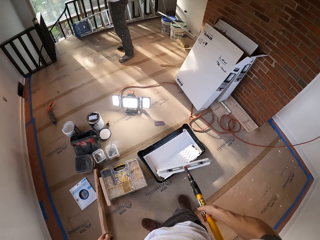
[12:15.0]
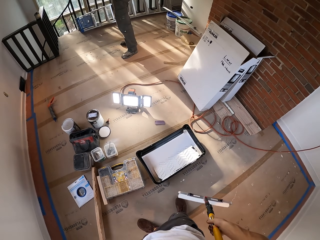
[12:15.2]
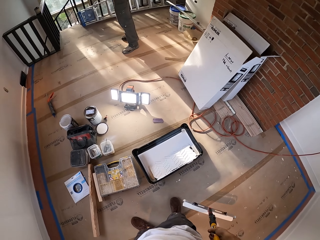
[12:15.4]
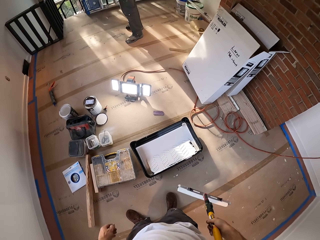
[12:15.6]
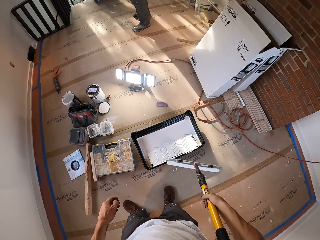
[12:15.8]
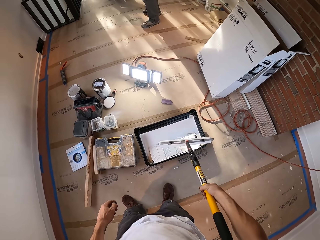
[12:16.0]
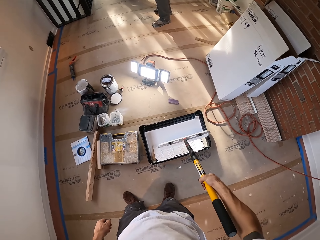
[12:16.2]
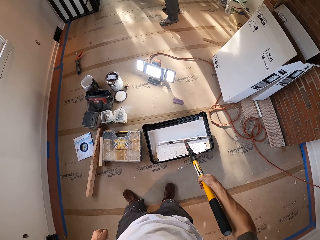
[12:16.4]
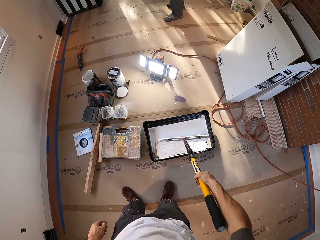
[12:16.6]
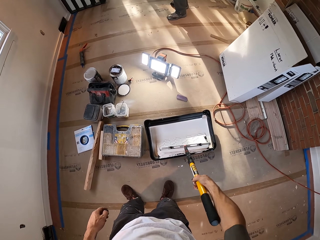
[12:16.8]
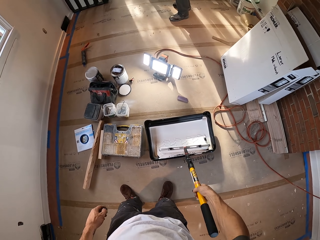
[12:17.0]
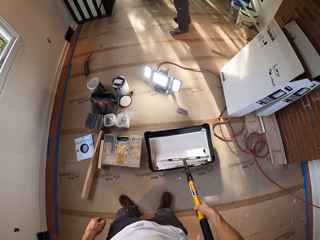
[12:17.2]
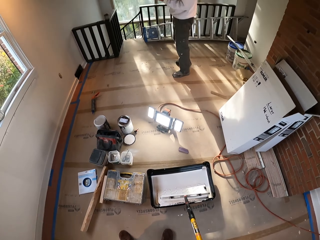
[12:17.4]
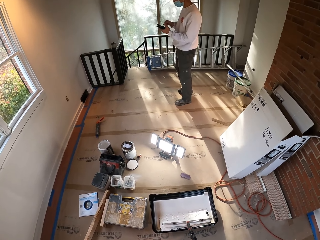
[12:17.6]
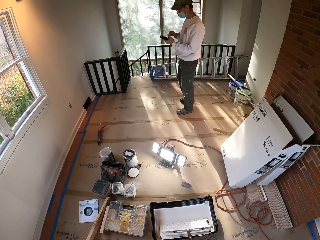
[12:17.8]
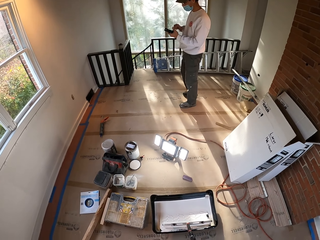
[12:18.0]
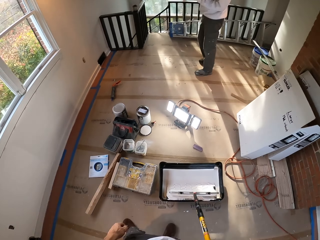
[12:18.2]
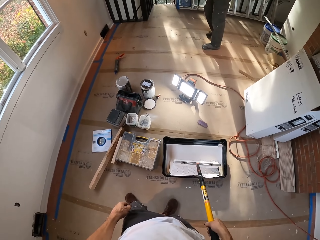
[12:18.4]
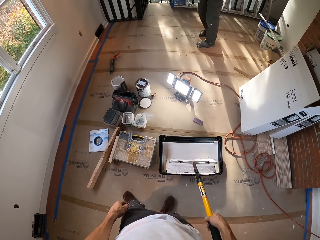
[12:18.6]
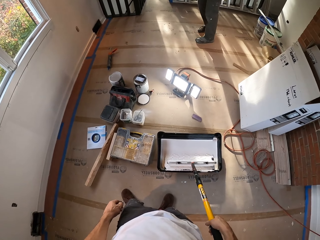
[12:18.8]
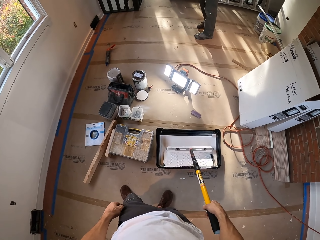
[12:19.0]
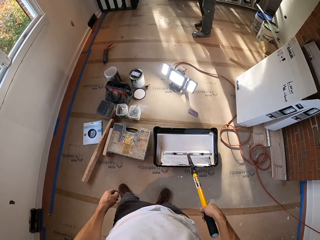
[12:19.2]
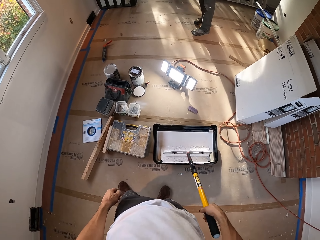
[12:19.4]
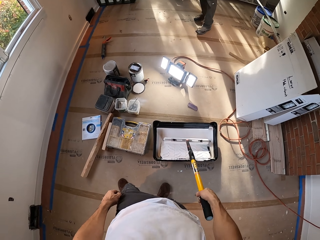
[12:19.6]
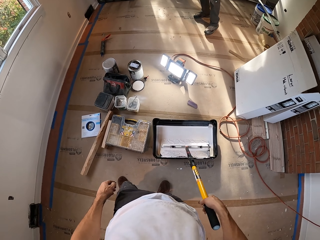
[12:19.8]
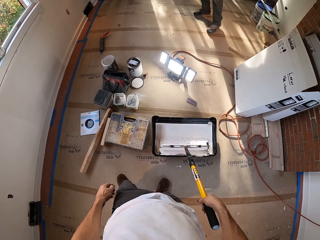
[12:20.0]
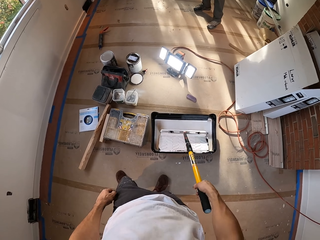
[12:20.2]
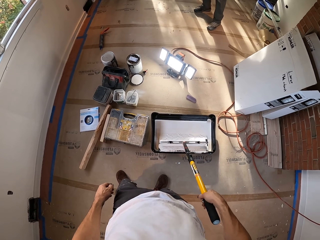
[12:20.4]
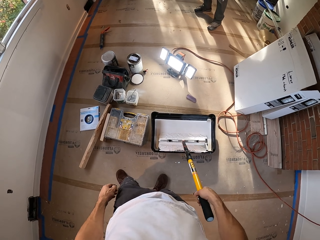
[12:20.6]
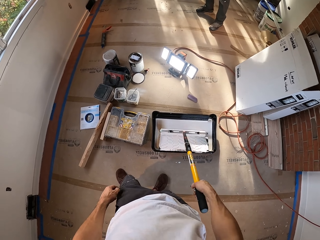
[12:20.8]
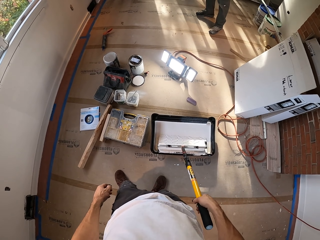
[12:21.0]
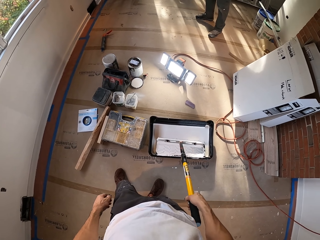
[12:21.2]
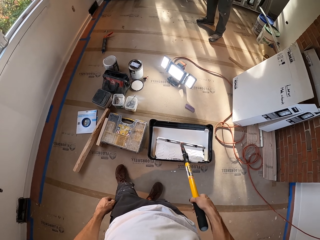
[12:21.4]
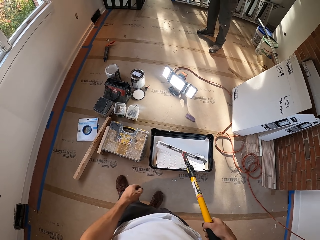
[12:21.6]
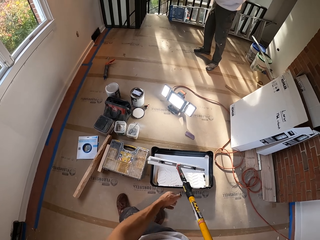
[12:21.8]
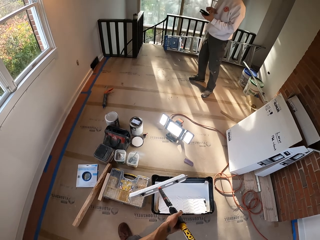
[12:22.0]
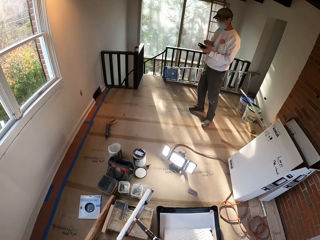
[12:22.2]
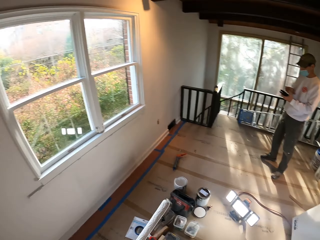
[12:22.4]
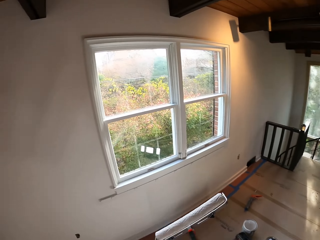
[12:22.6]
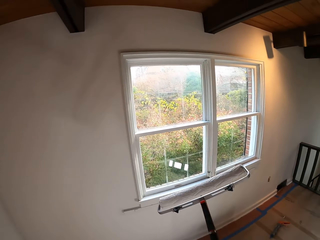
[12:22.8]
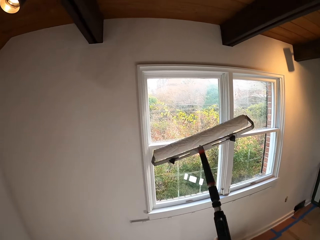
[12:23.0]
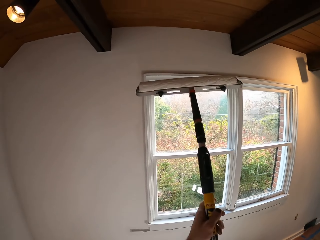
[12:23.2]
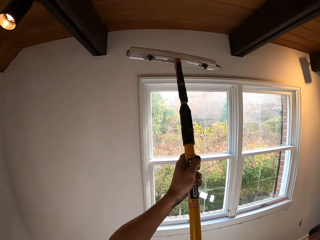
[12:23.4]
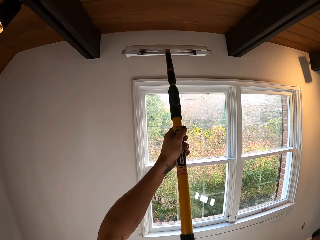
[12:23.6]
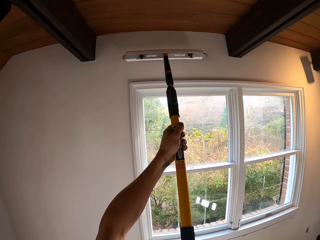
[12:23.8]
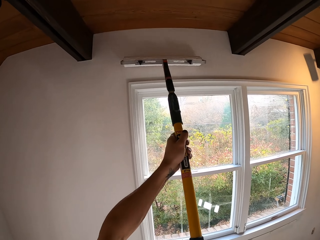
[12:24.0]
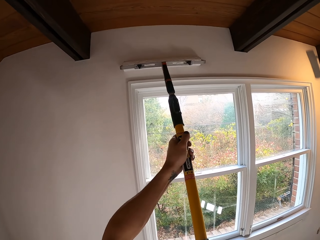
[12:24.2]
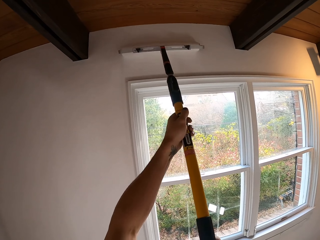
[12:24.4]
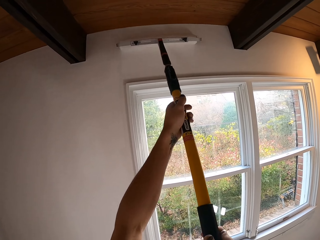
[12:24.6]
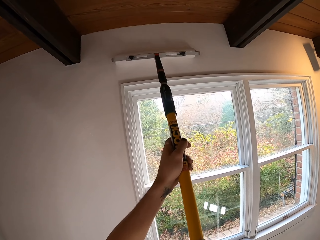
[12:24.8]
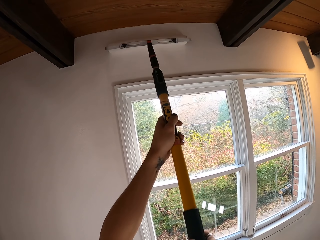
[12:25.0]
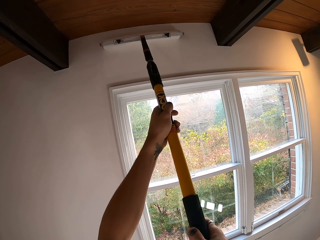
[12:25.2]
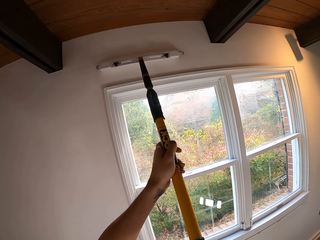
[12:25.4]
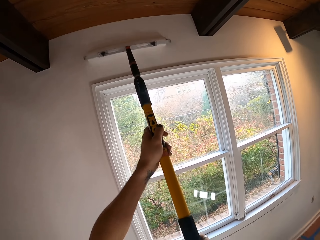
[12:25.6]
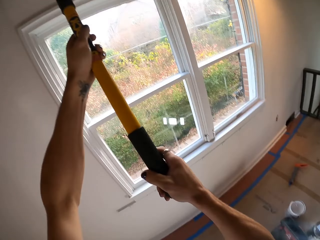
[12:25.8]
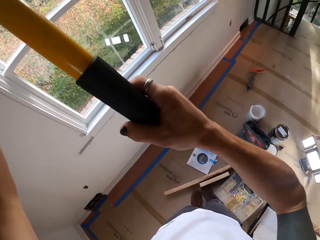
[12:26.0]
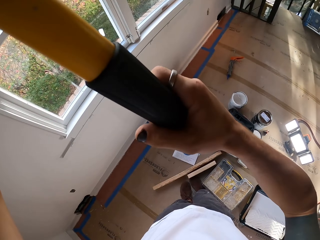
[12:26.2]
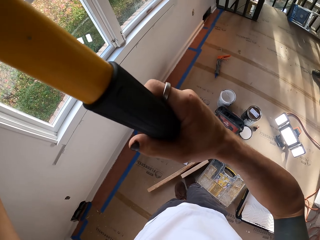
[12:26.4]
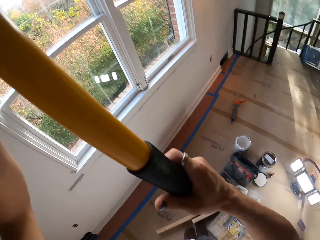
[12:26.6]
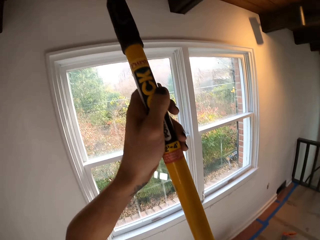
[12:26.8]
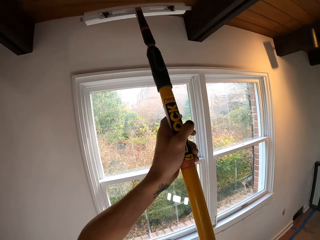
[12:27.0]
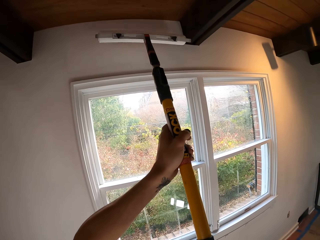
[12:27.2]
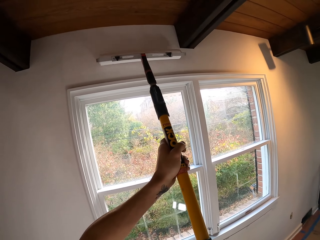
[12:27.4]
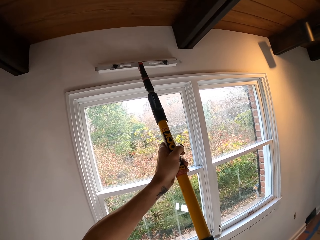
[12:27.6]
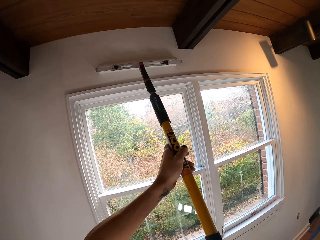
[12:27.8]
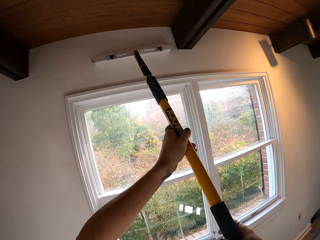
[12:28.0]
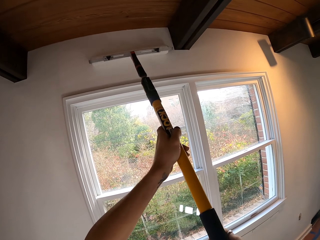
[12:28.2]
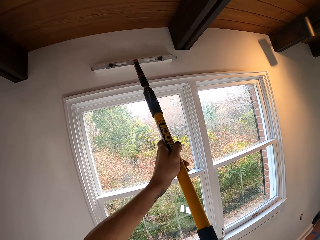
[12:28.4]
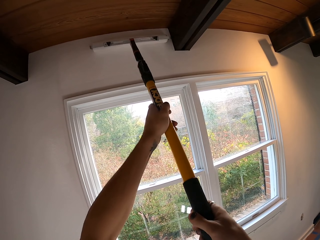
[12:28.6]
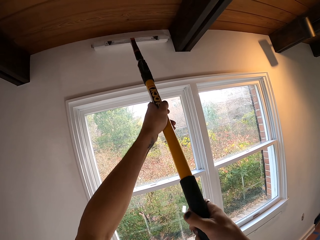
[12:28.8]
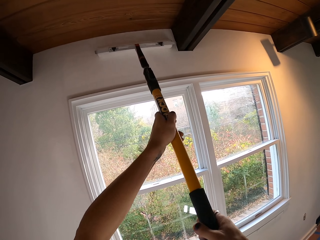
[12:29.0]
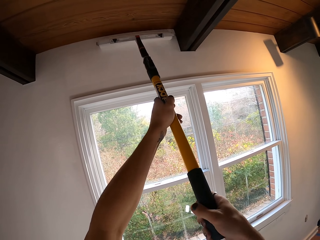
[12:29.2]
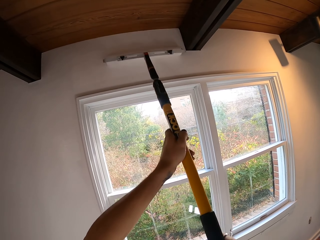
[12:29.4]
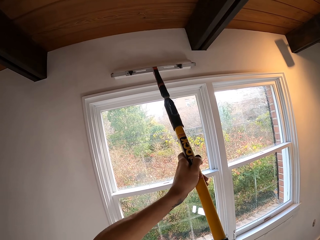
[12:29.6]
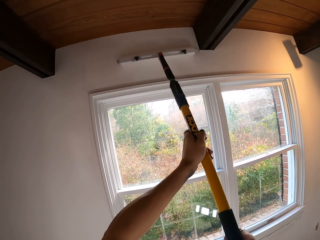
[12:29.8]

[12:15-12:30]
The camera wearer hangs the brush down. They roll the roller brush in a paint. They paint the wall using the roller paint brush.

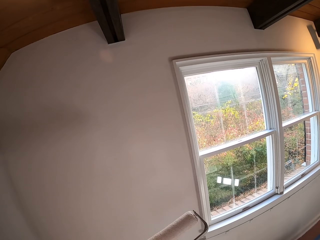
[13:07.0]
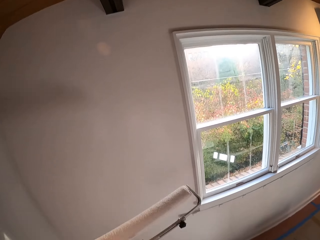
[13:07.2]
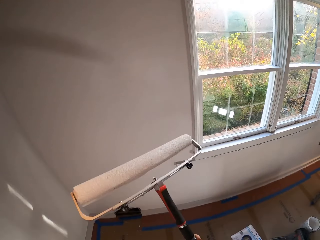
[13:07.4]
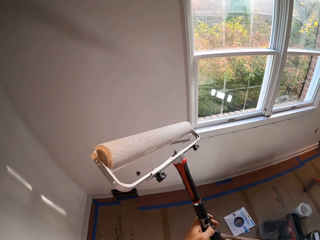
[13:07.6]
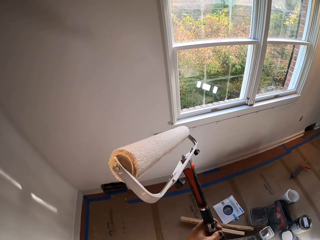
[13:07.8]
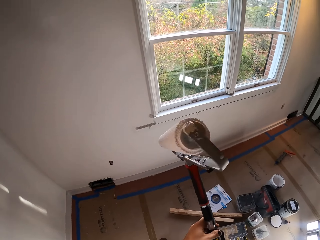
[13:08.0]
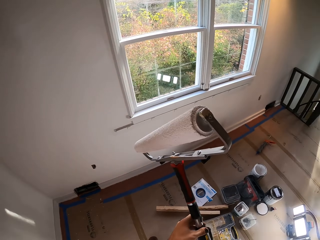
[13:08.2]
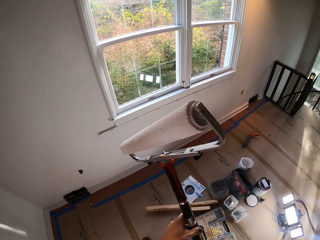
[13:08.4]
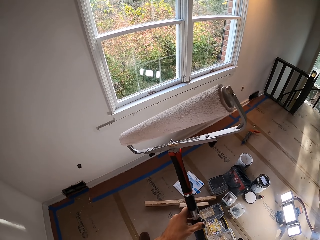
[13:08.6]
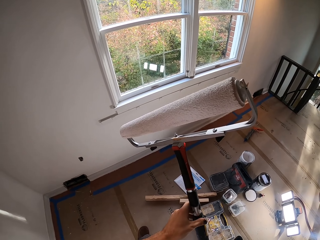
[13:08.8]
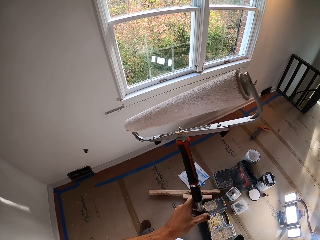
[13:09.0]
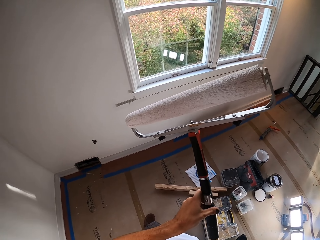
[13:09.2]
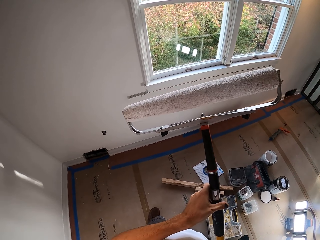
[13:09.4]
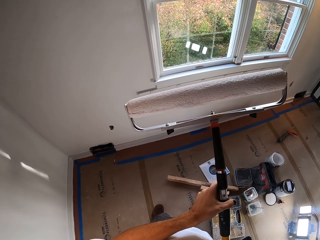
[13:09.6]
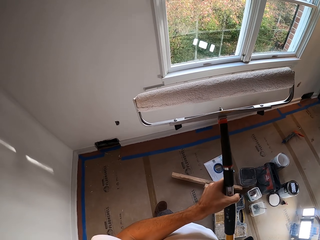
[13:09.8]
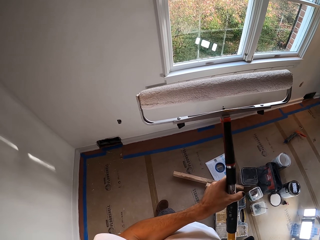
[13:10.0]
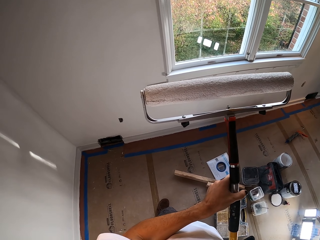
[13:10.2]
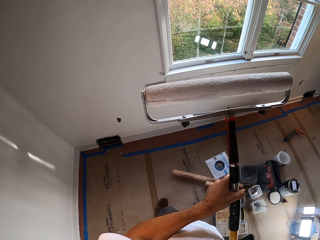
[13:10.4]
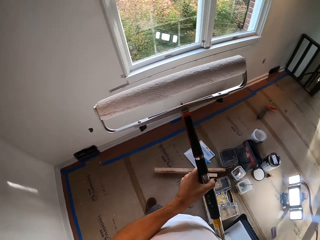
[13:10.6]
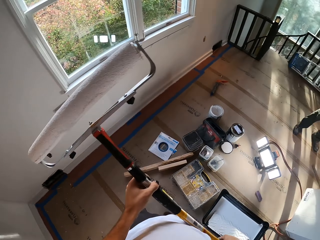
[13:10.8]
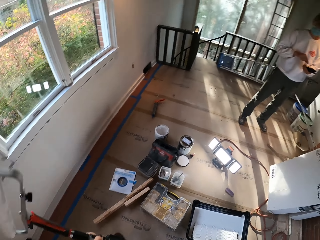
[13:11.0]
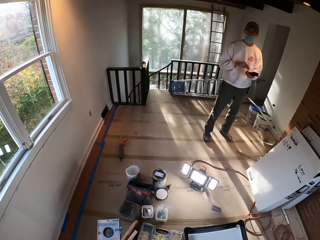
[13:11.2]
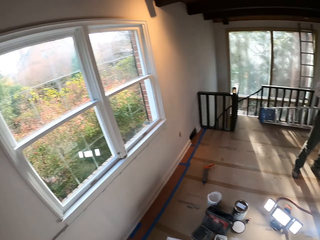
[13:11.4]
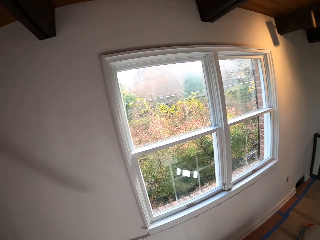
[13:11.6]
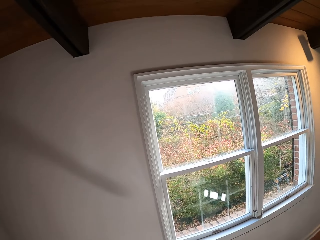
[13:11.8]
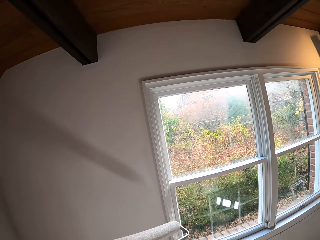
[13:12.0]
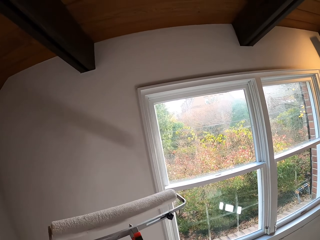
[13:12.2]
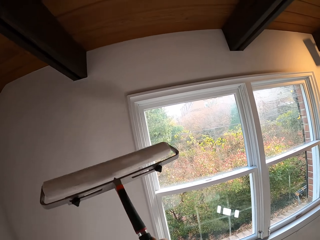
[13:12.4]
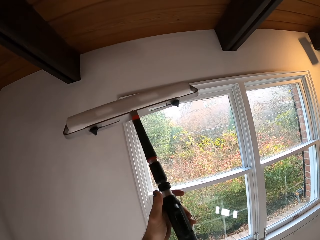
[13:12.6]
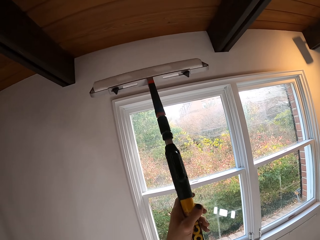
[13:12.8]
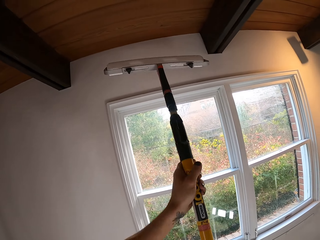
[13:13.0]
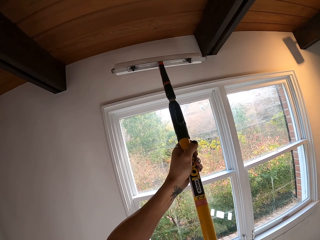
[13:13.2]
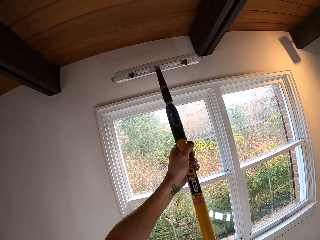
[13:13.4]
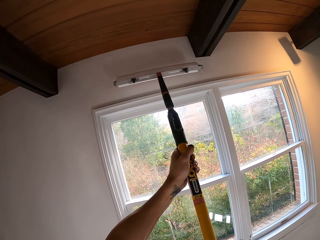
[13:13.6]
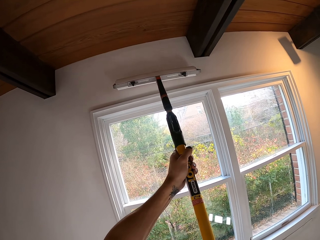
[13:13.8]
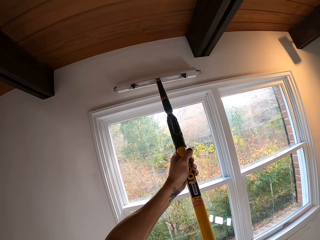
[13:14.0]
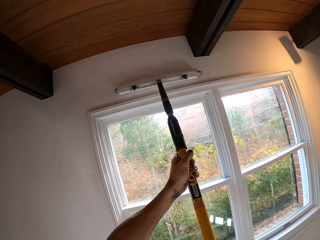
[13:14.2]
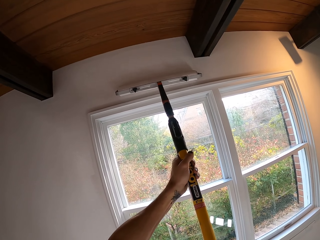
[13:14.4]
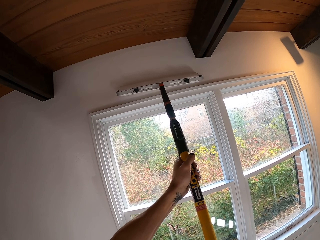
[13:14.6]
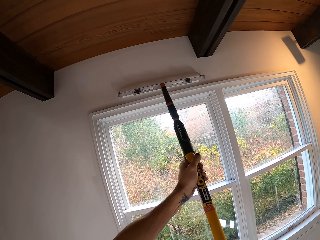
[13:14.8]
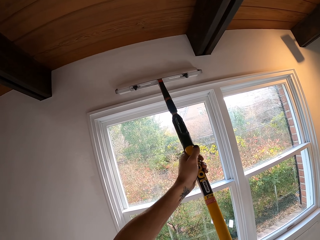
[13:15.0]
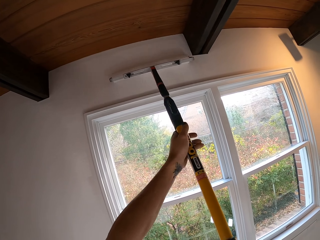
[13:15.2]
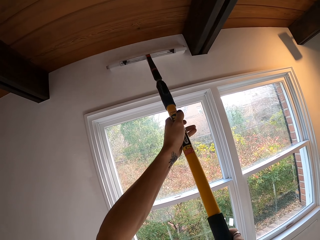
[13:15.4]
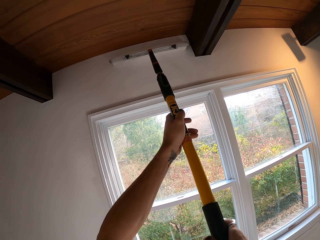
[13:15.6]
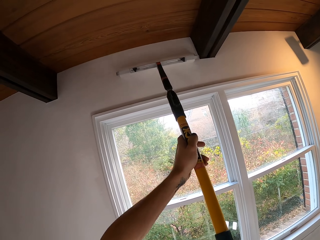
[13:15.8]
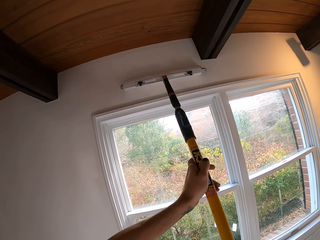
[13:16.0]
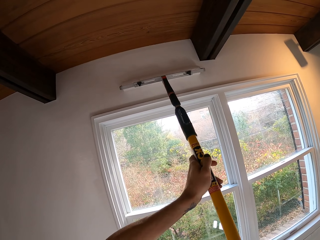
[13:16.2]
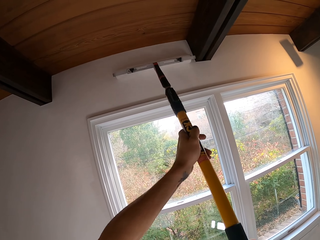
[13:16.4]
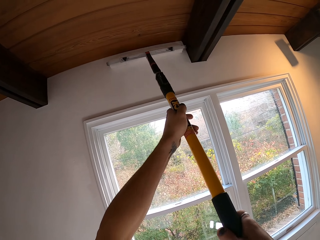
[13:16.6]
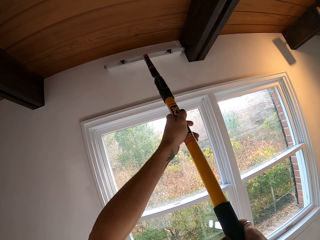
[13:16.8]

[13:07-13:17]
The camera wearer holds the roller paint brush upwards. They paint the wall using the roller paint brush.
